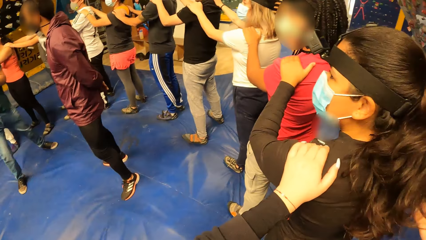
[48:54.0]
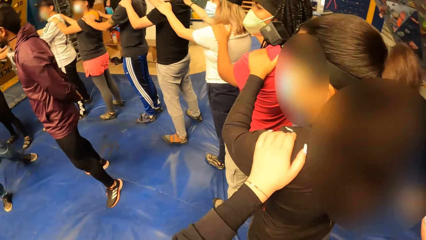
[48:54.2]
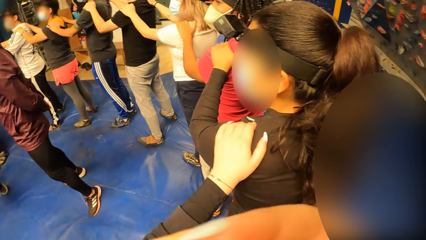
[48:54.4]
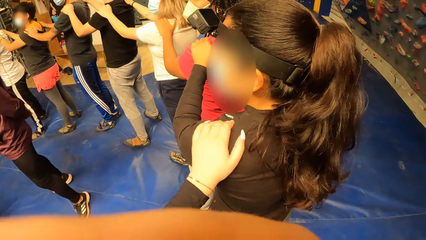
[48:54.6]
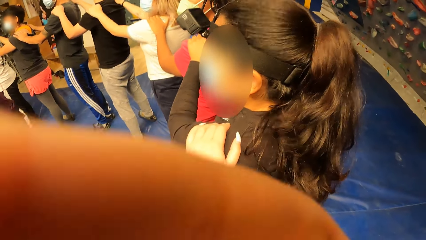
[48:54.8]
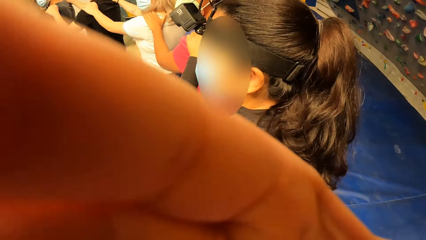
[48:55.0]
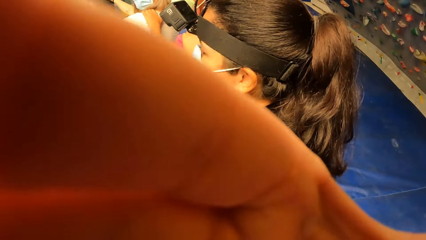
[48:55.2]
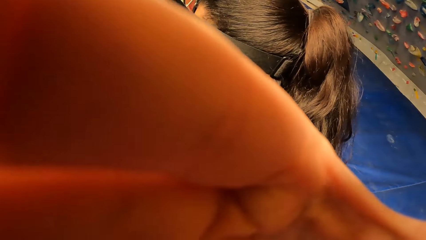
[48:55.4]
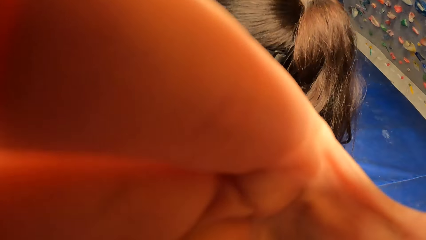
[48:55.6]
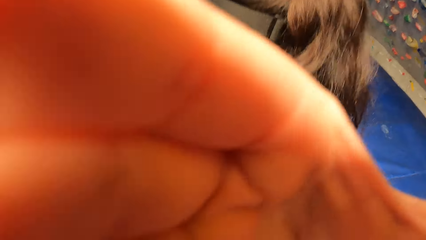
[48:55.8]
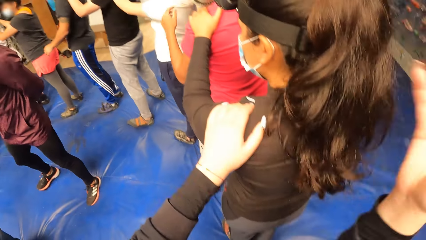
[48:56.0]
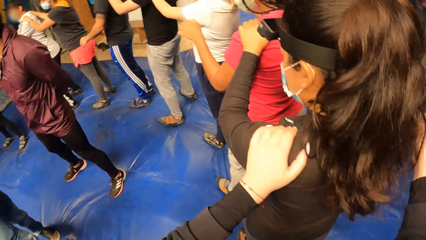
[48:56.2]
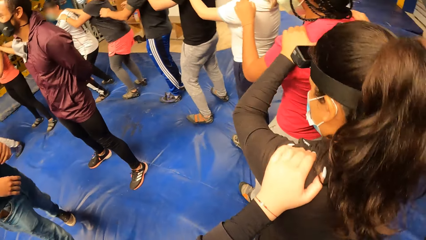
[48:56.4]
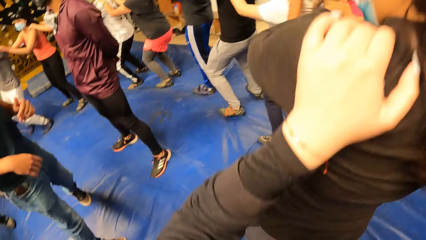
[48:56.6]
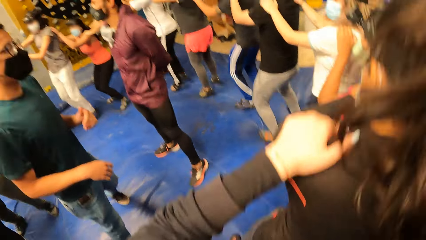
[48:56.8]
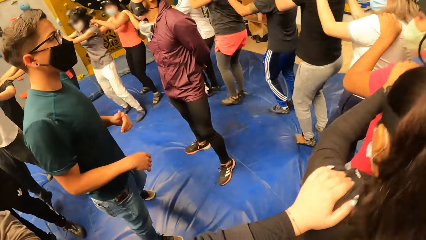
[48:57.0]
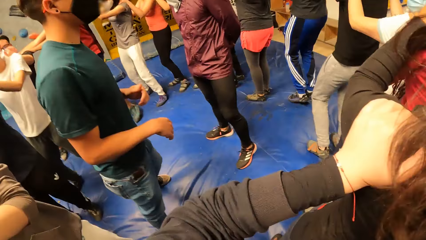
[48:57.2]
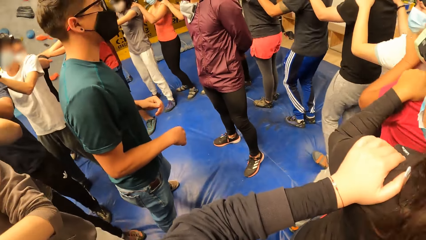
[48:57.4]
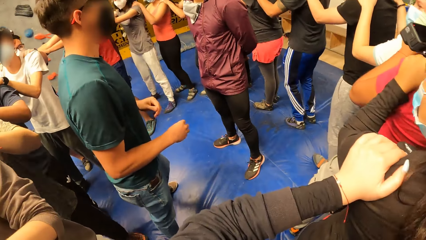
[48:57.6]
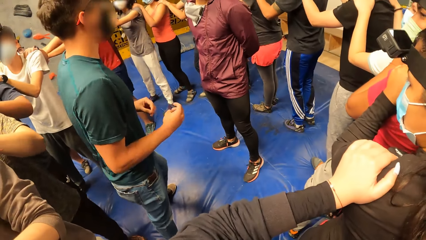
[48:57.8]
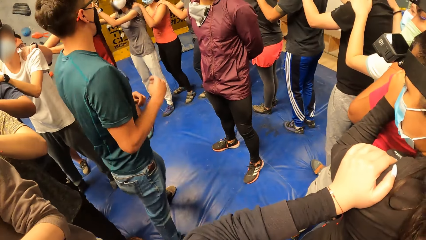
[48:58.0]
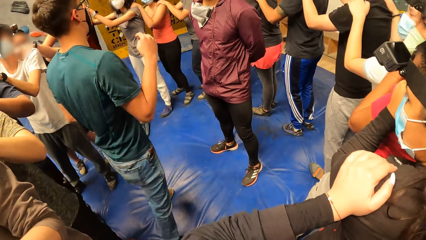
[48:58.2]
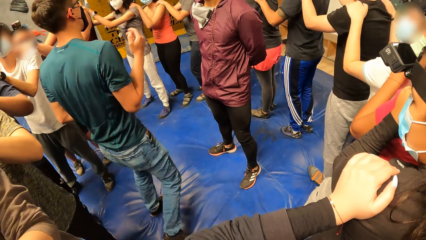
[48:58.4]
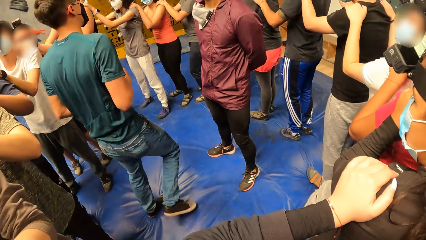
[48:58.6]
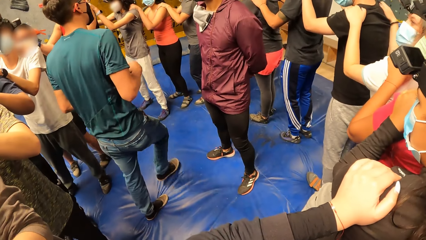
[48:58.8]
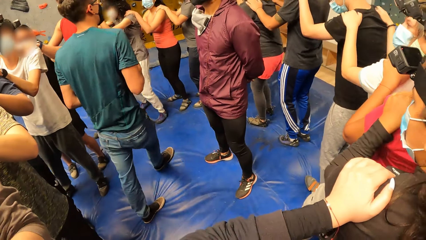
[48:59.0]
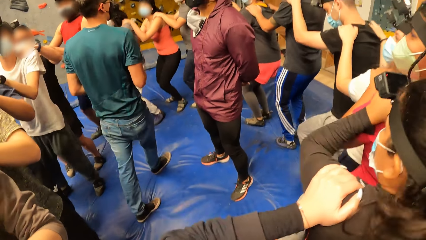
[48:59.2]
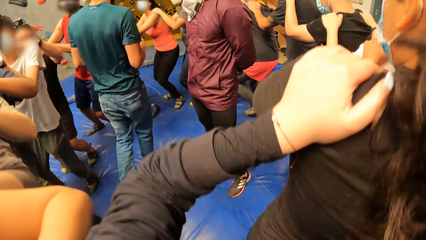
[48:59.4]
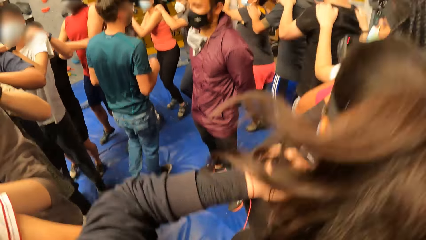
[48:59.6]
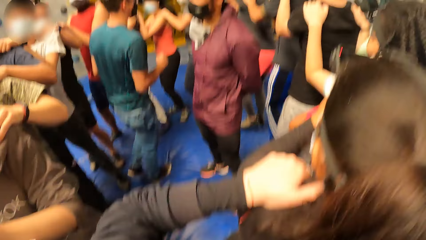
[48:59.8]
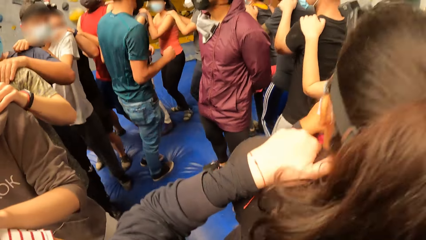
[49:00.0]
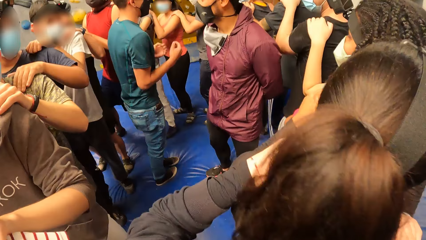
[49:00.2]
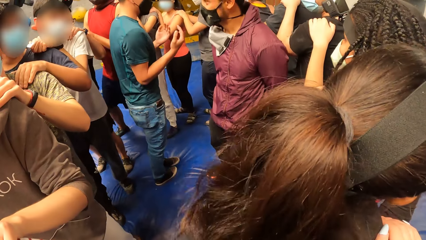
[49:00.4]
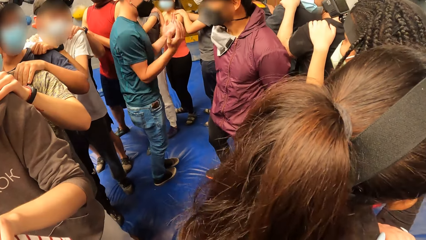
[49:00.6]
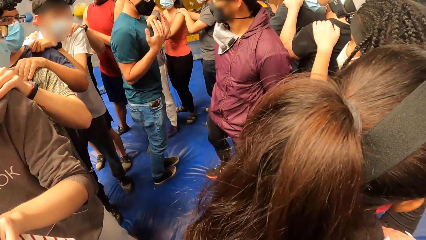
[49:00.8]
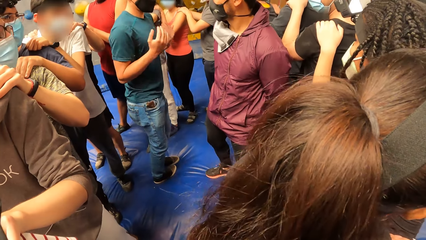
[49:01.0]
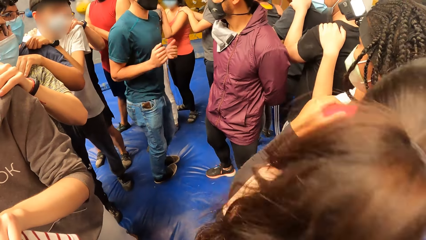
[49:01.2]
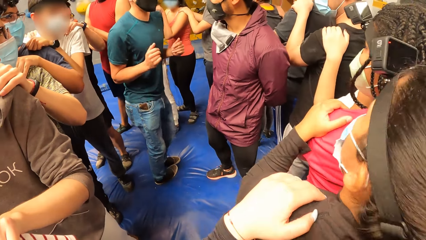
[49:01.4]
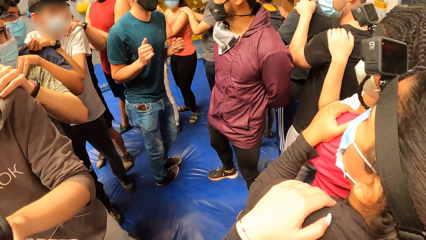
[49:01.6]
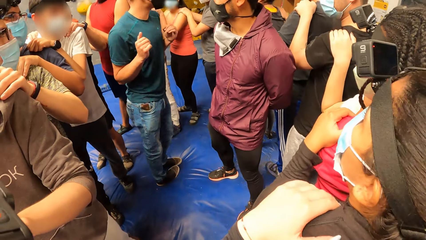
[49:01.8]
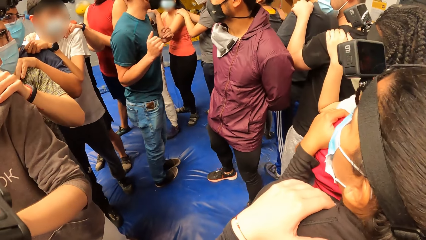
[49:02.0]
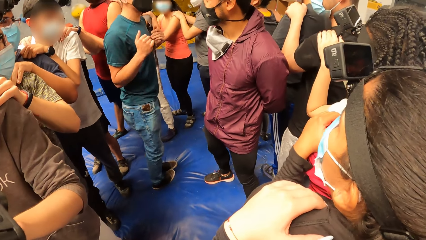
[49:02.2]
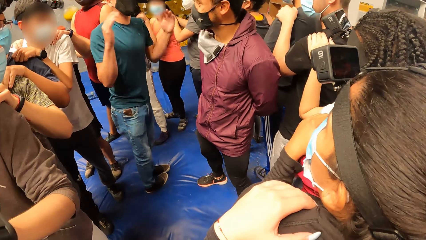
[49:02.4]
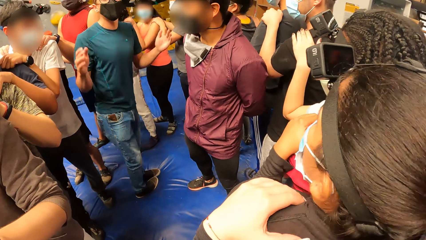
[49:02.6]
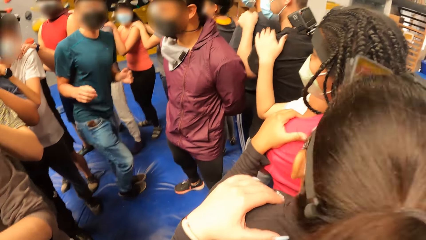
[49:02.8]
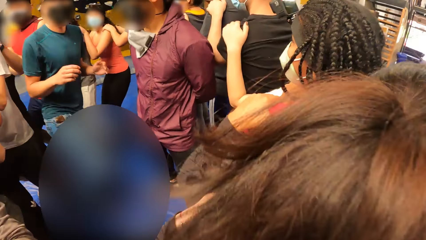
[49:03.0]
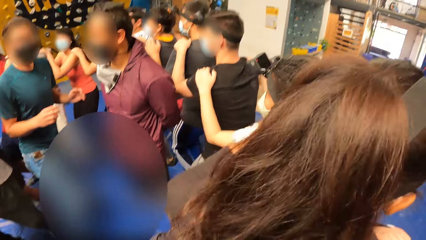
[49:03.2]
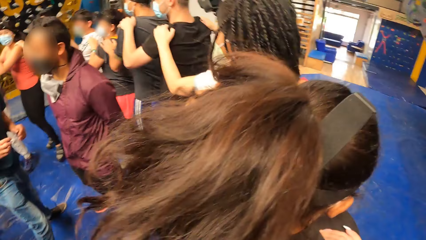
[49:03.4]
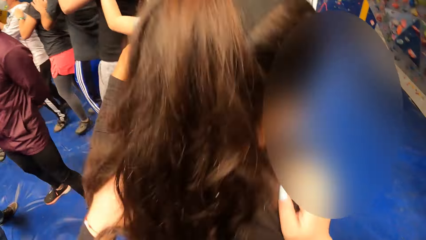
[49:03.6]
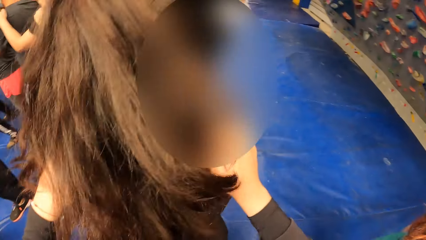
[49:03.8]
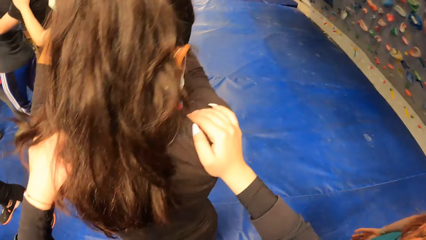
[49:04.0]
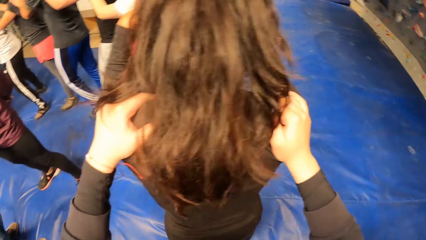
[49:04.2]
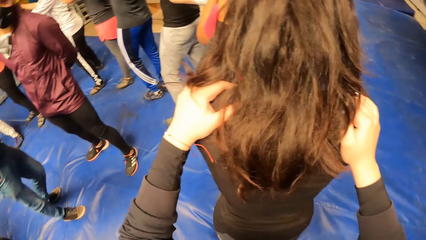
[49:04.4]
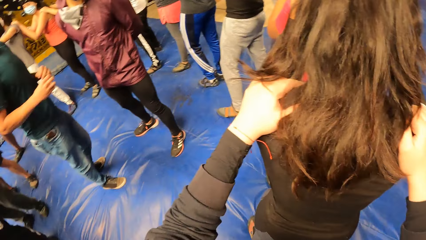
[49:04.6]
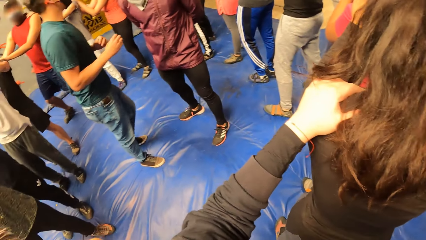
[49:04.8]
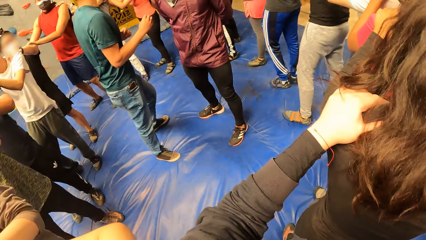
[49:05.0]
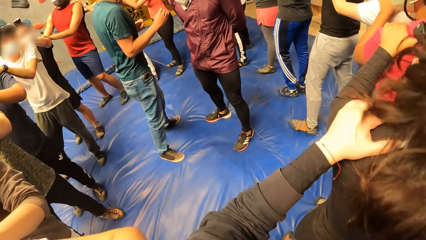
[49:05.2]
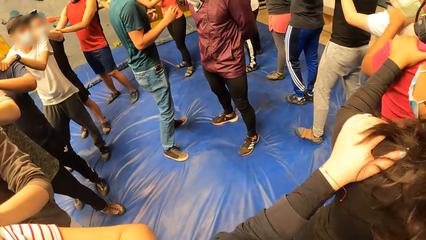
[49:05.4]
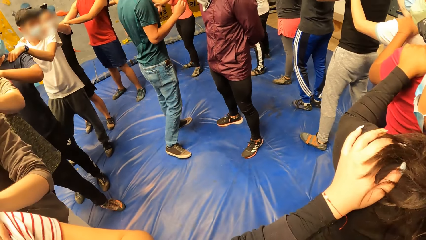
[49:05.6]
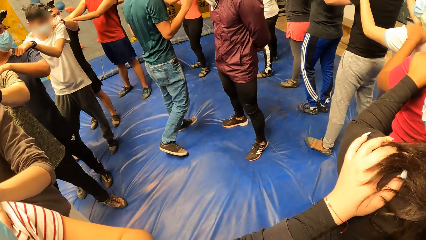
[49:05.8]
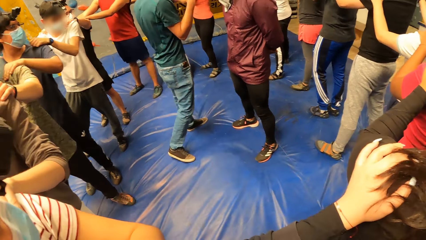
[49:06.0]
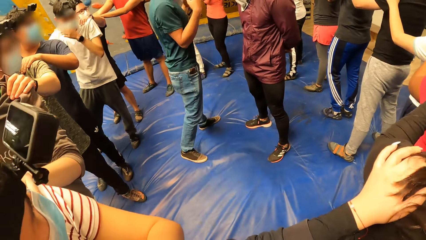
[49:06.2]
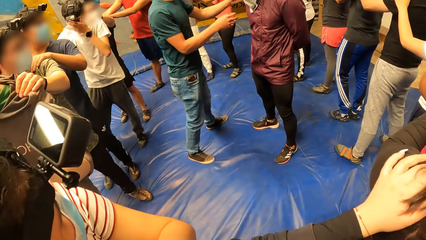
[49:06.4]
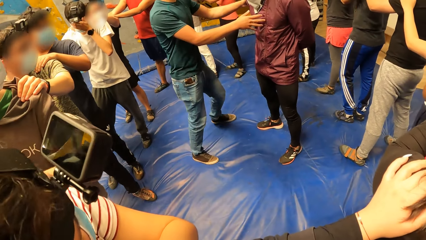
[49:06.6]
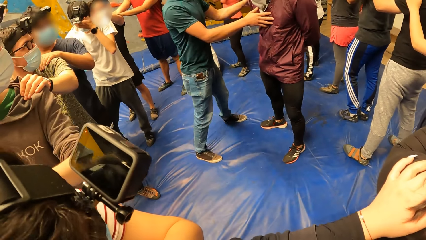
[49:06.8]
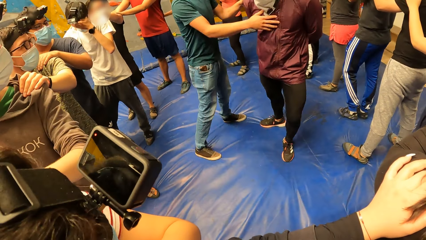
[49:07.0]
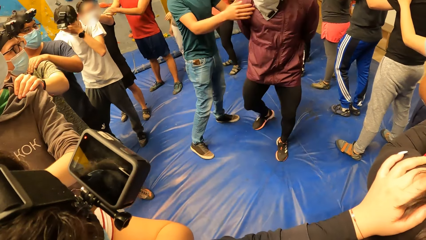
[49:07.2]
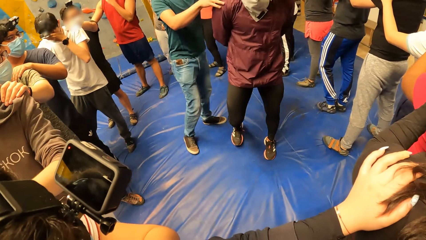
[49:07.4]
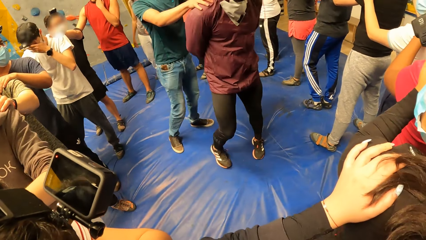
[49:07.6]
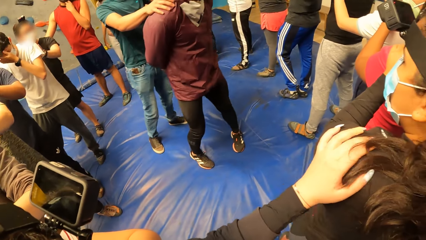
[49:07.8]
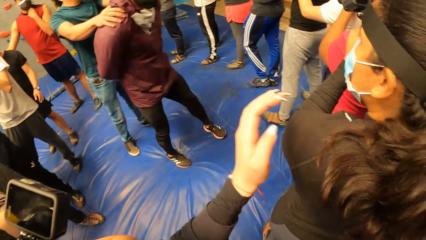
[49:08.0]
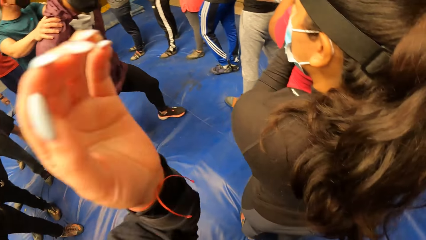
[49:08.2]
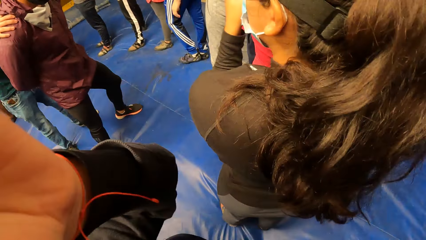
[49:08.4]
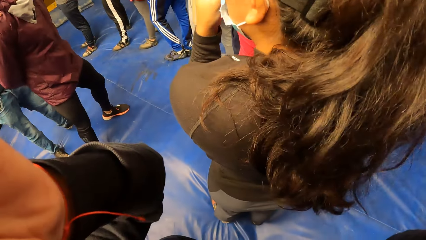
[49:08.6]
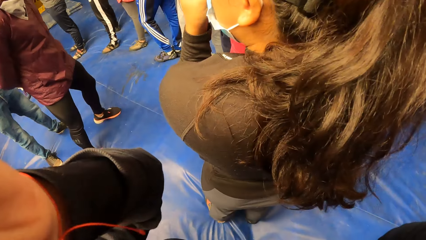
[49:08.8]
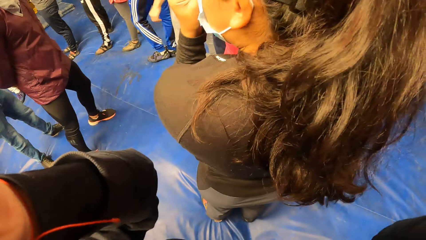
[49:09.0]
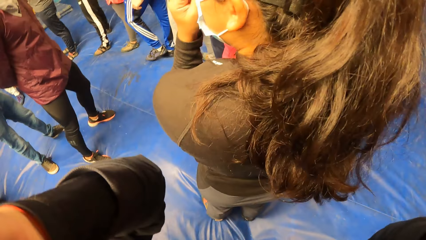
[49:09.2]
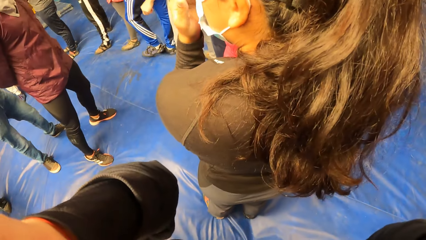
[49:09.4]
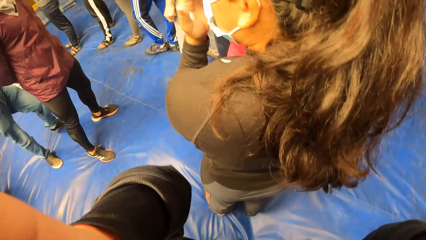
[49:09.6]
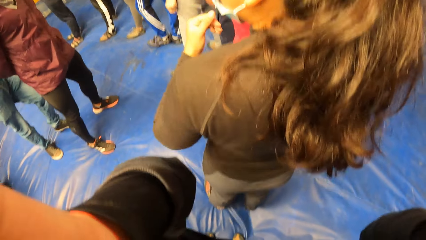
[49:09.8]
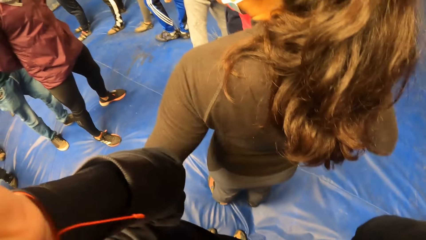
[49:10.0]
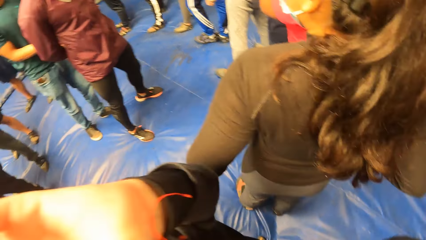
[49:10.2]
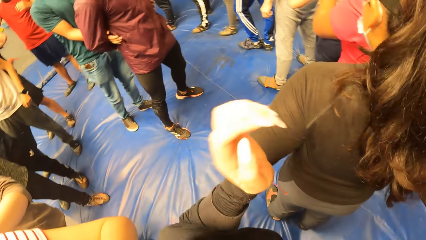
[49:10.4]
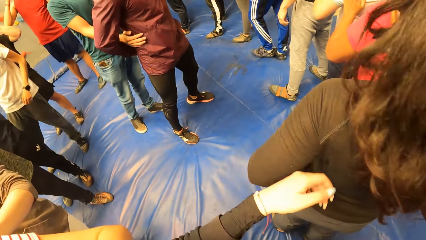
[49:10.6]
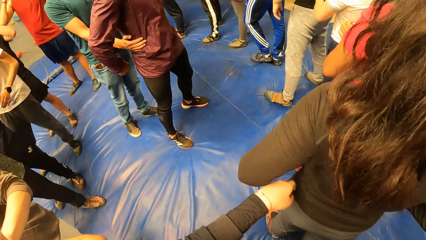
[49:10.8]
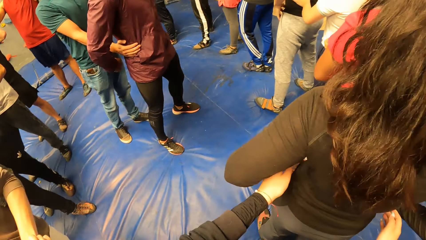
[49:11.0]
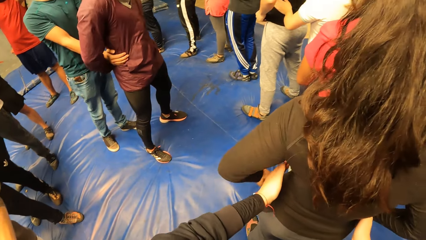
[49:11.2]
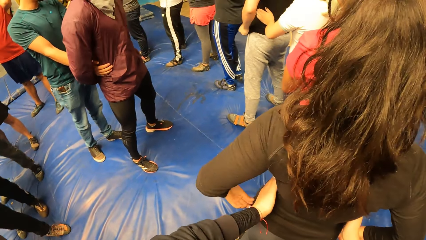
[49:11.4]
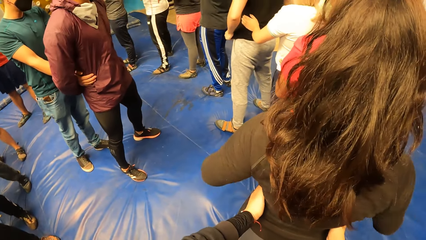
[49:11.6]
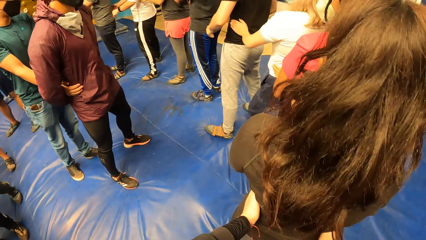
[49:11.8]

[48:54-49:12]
The camera wearer adjusts the camera. She jumps. She stares at a man. She looks around. The man turns around. The camera wearer touches her face with her left hand. She looks around. She places her hands on the waist of a woman.
